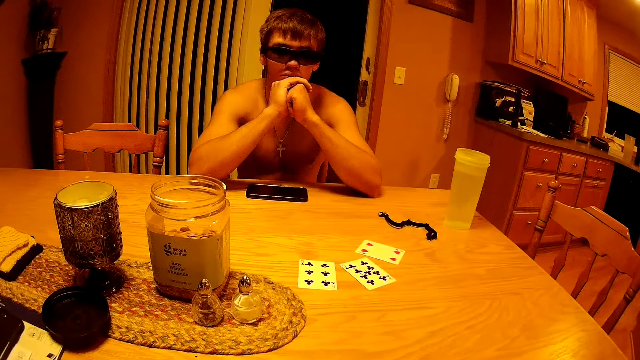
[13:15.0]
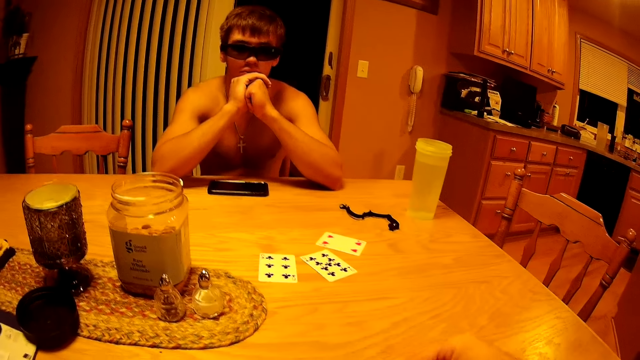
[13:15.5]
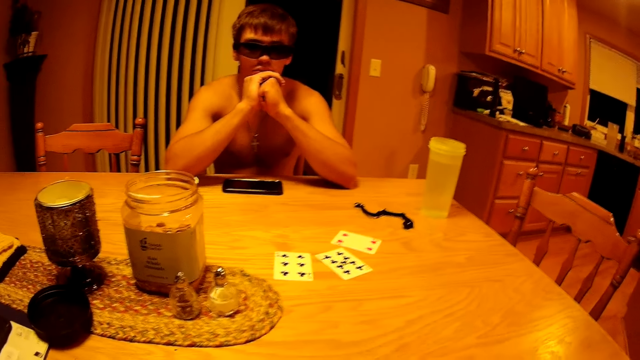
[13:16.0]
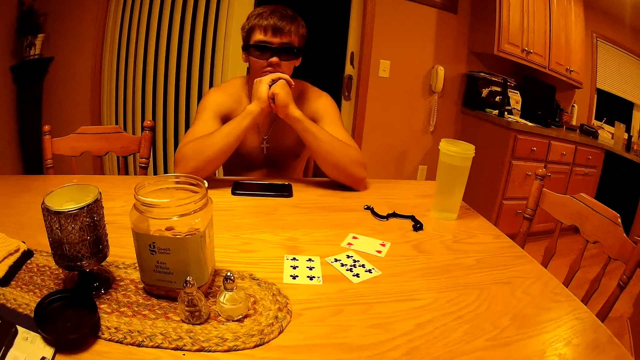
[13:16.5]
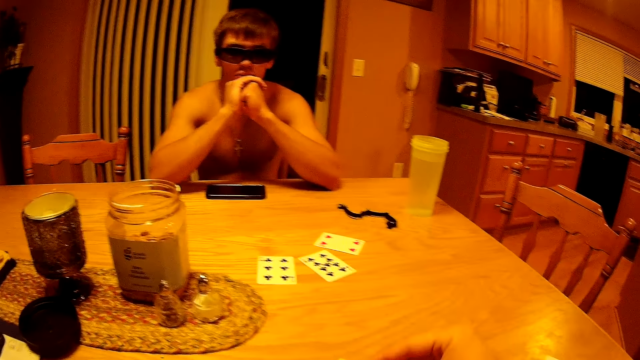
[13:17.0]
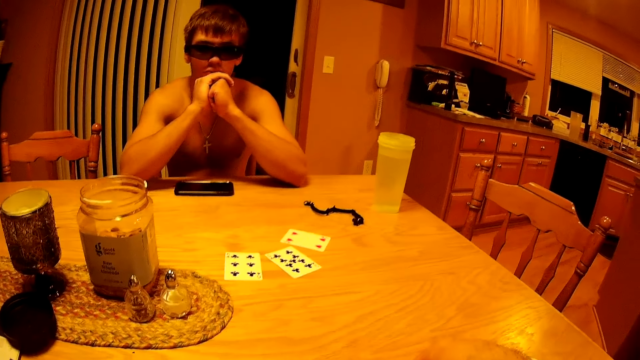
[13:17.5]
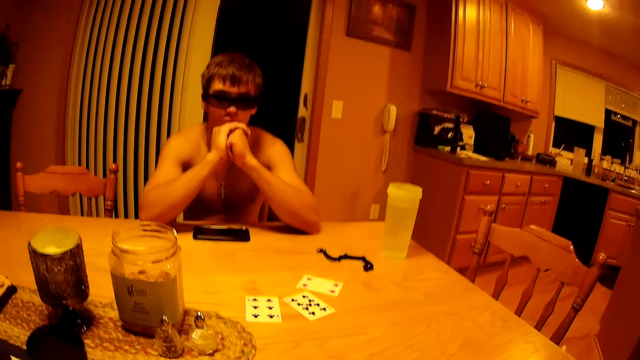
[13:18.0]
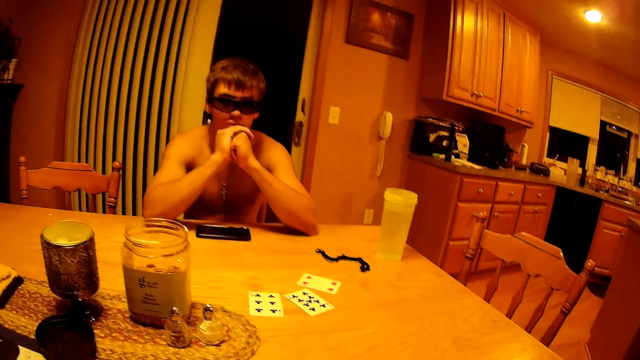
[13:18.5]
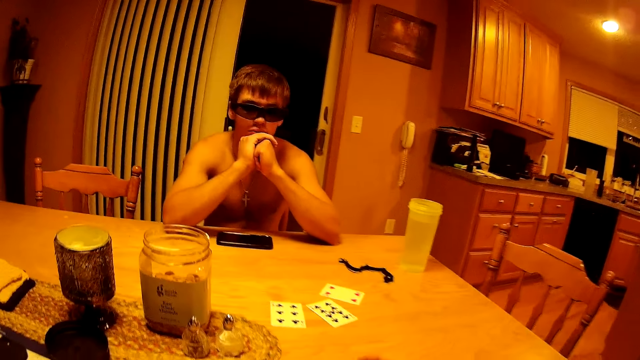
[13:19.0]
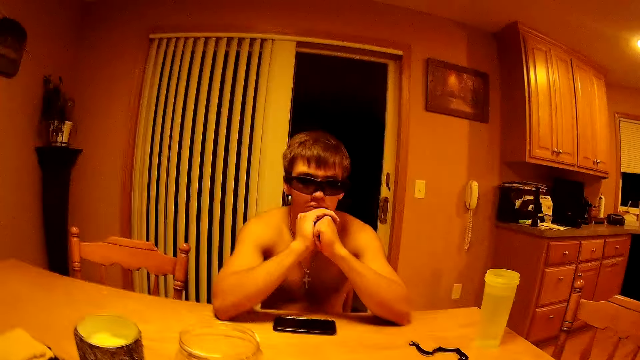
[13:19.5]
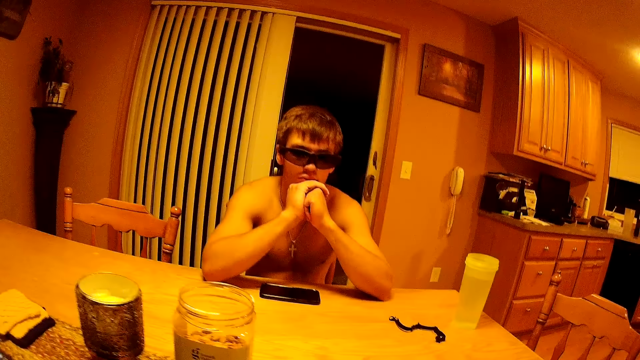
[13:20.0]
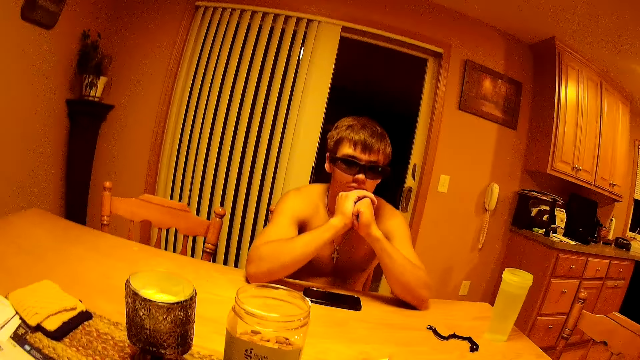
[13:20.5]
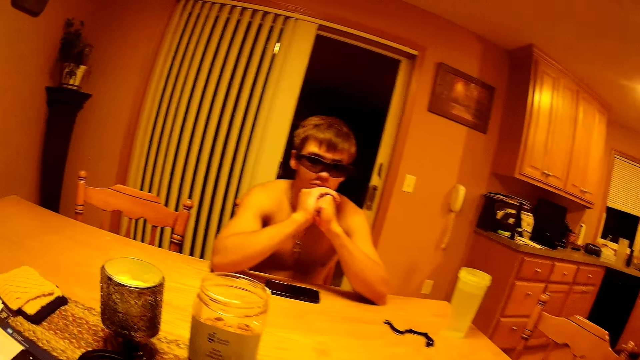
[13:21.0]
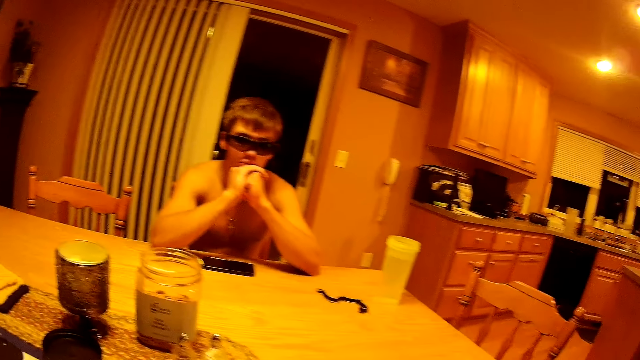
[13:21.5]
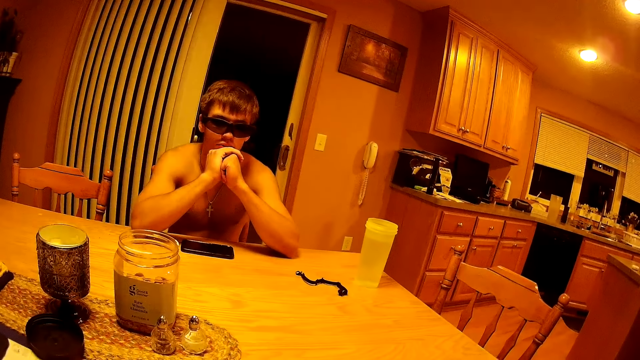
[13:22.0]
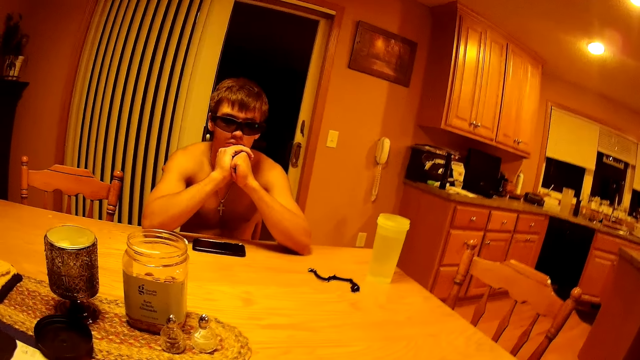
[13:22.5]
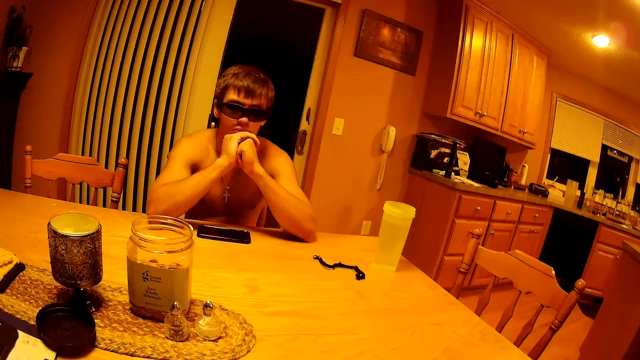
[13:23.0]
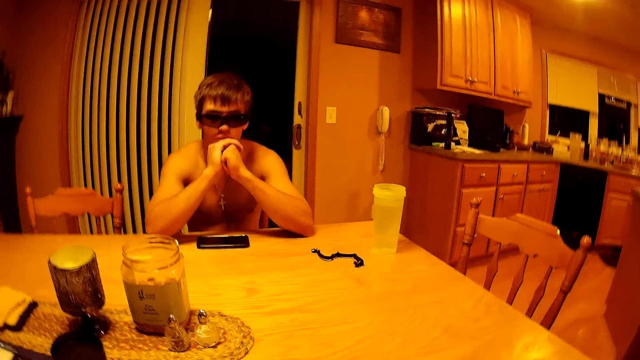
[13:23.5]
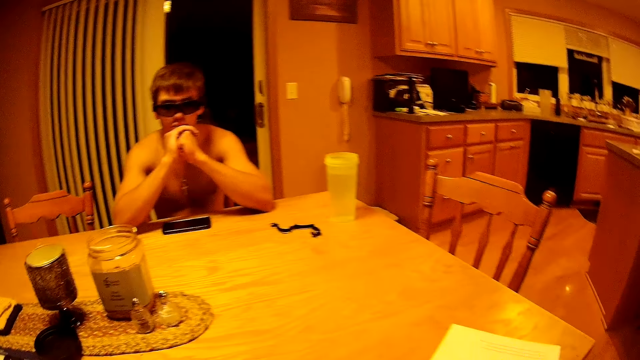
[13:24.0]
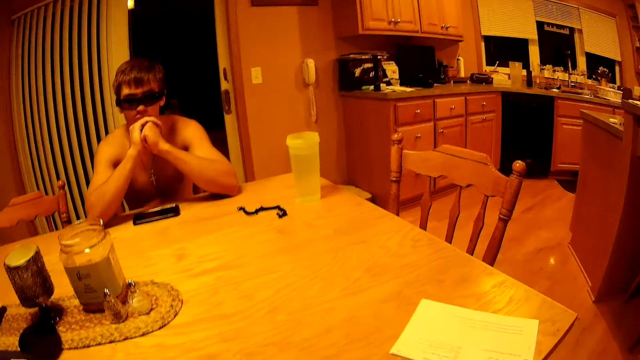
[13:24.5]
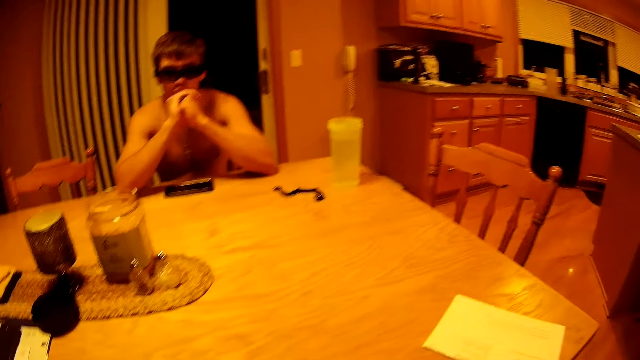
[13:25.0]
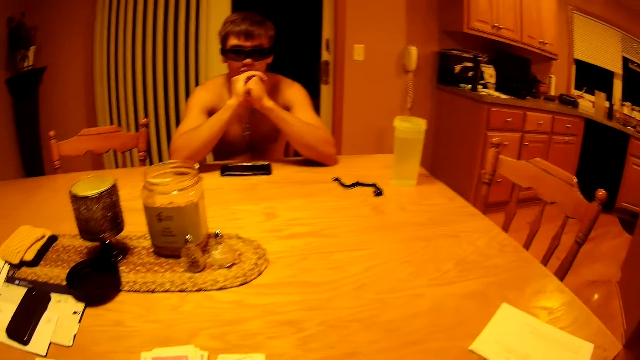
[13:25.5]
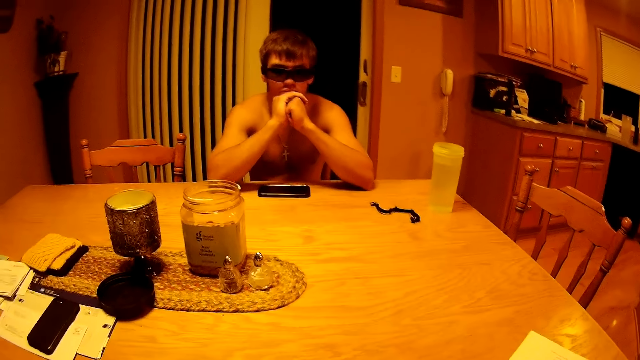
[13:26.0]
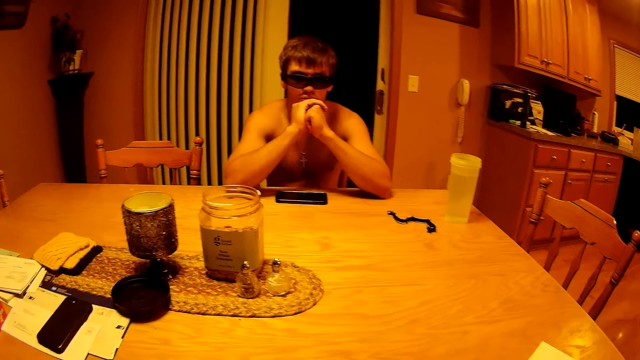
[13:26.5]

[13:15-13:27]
The camera wearer shuffles cards. They pick the playing cards from the table.

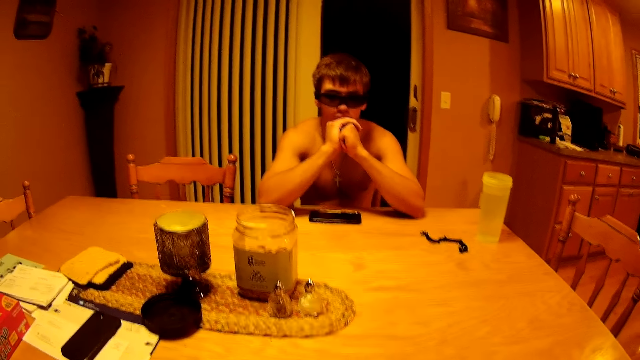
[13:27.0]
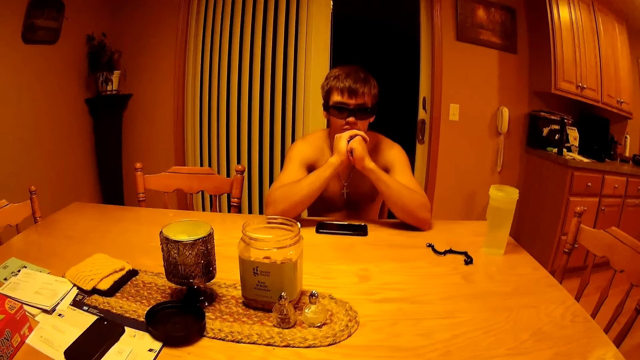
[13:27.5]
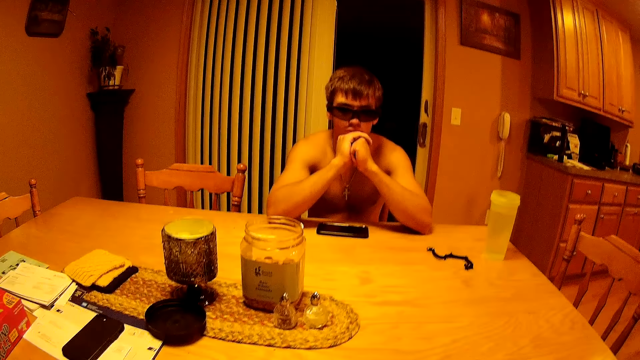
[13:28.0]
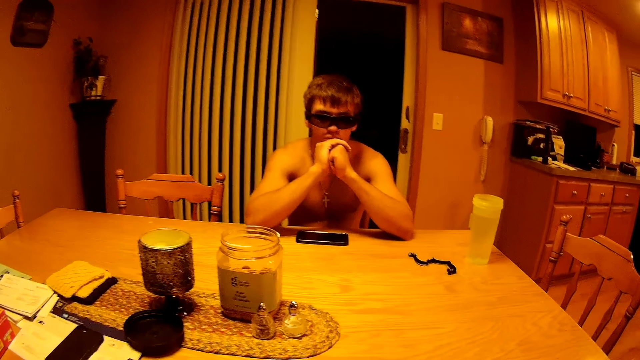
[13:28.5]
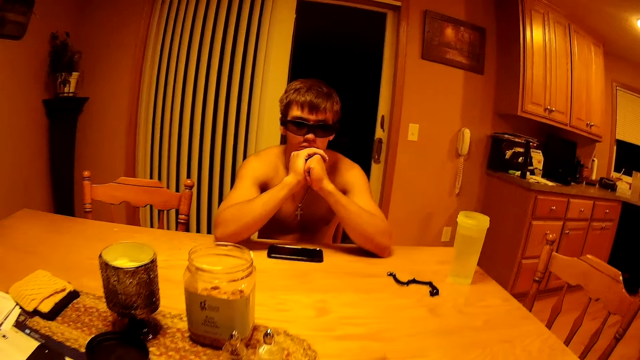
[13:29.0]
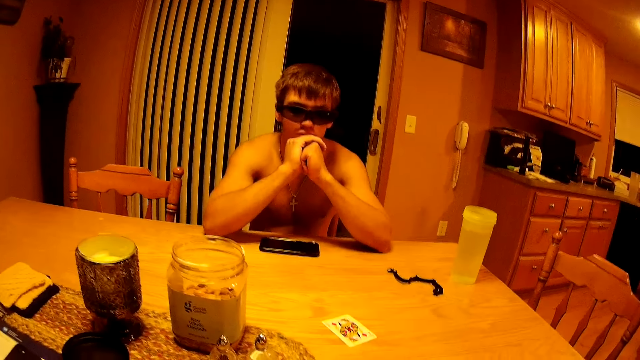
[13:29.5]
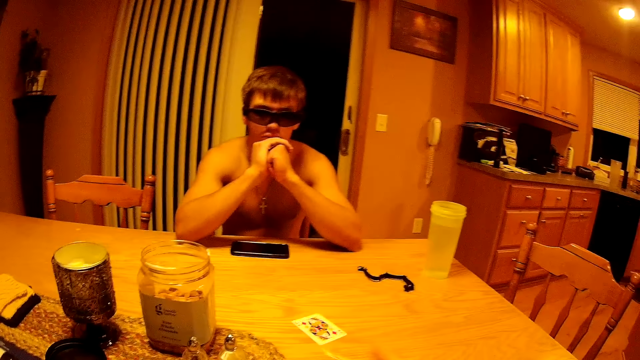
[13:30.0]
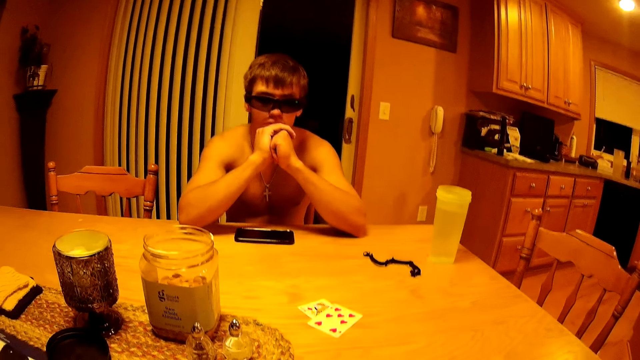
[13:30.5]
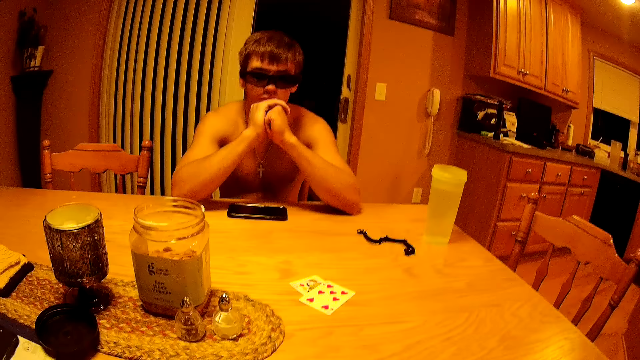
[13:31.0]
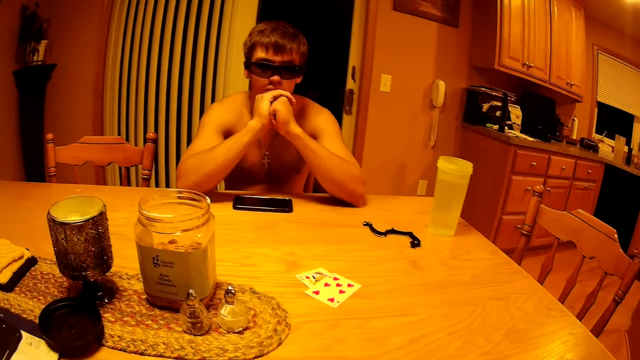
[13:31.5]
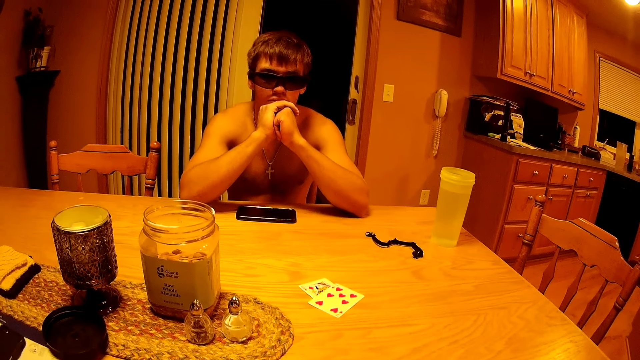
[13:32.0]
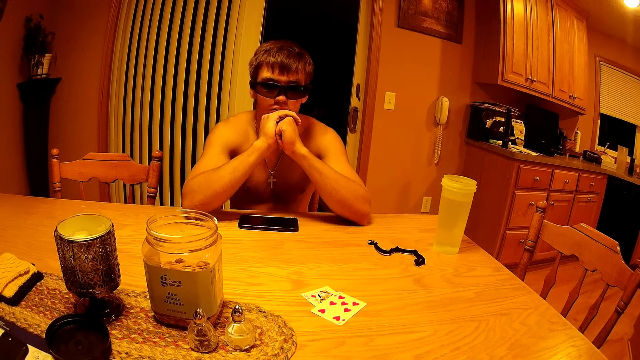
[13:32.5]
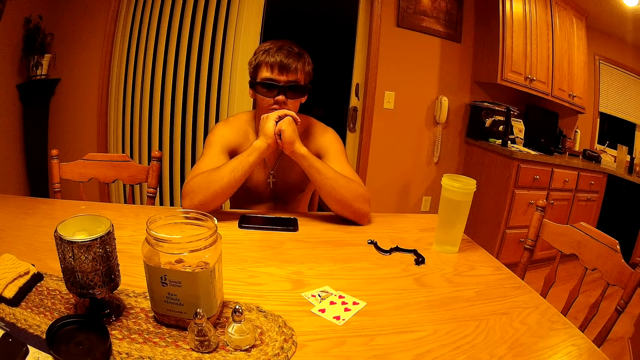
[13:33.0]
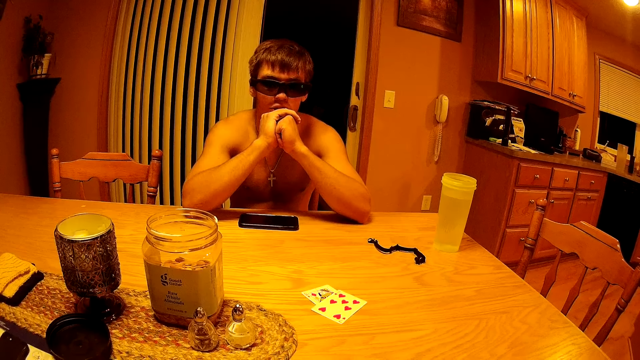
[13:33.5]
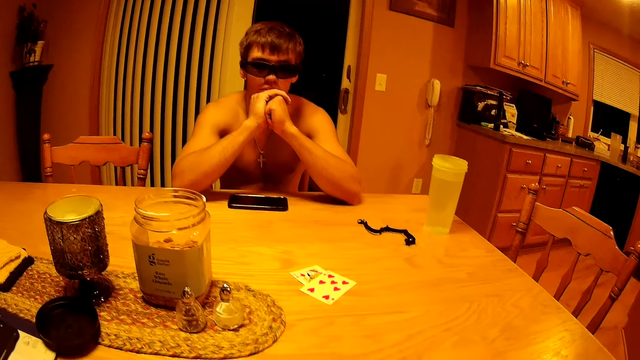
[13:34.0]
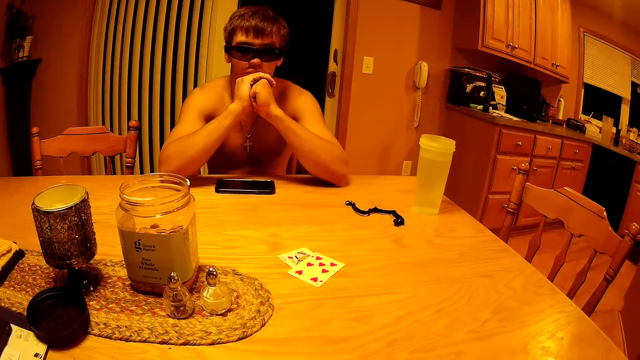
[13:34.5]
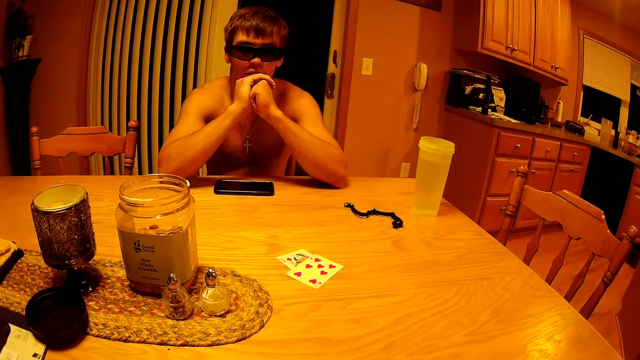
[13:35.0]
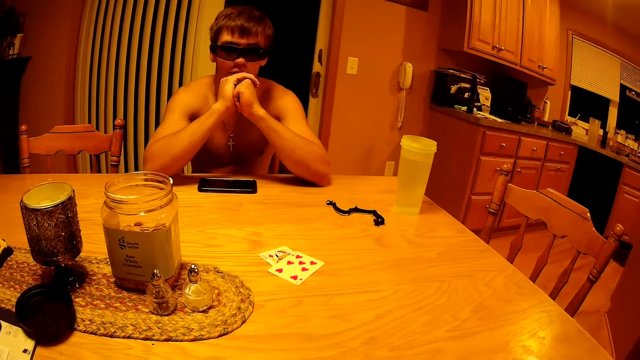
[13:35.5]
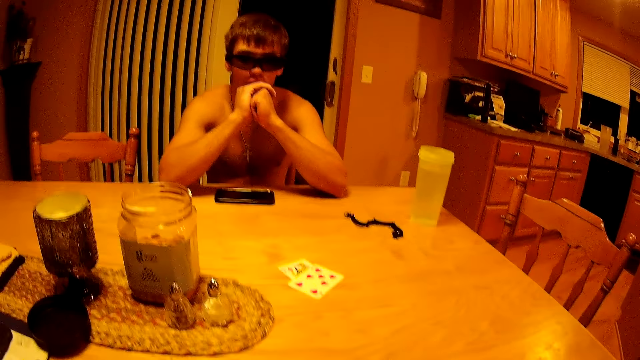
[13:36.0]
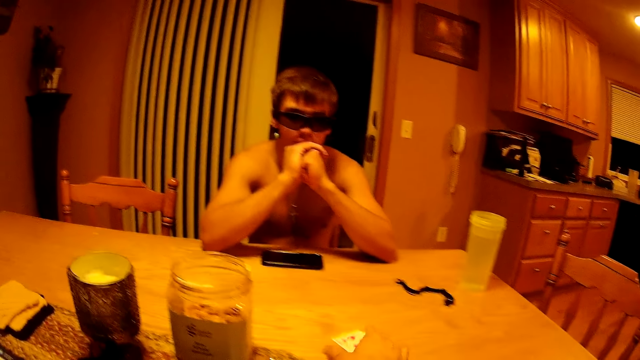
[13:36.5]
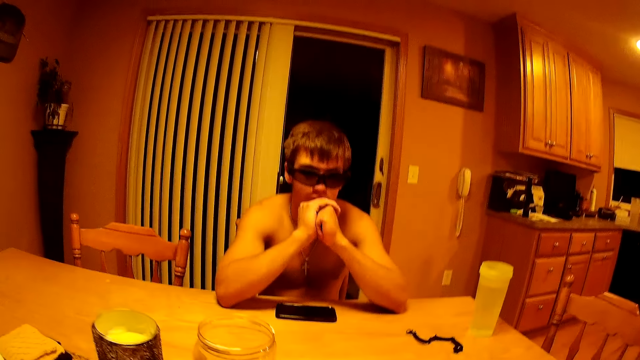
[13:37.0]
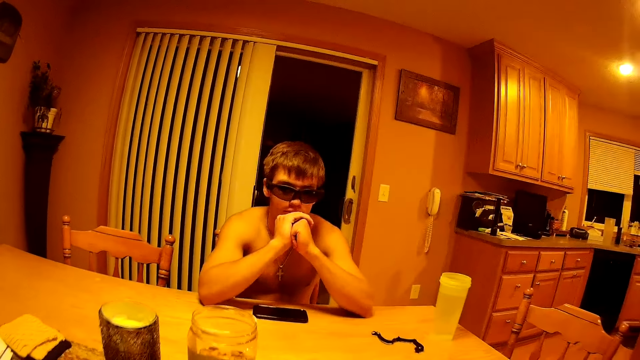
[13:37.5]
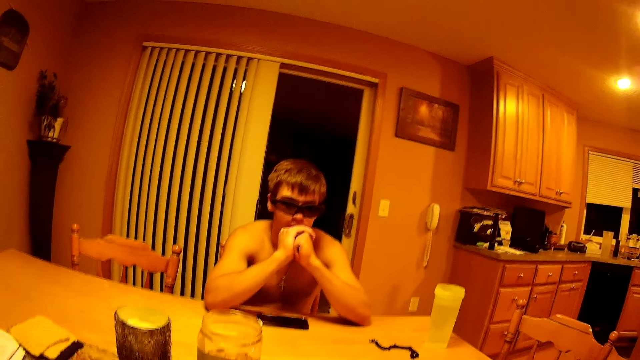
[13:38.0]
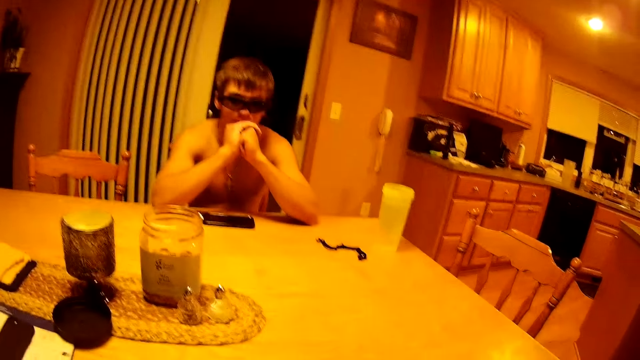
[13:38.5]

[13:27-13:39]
The camera wearer drops a card with diamonds on the table. They drop cards with hearts on the table. They pick the playing cards from the table.
